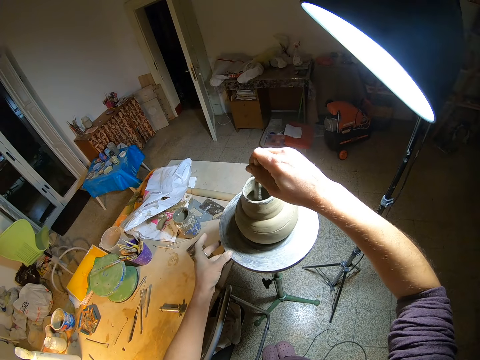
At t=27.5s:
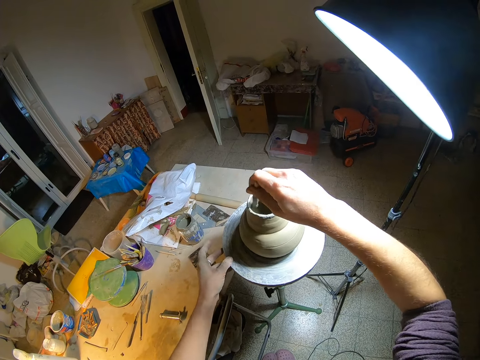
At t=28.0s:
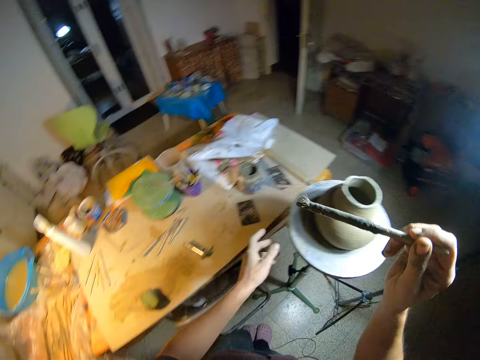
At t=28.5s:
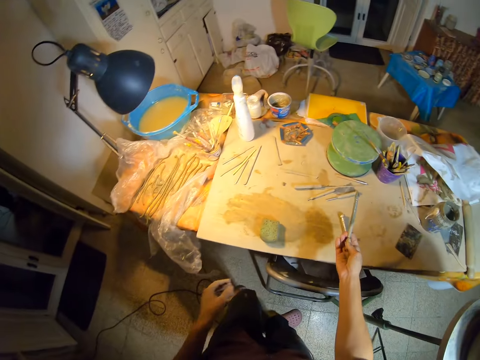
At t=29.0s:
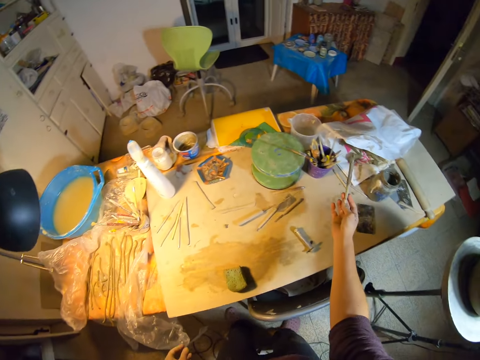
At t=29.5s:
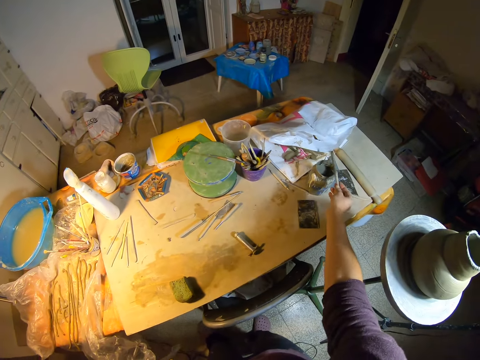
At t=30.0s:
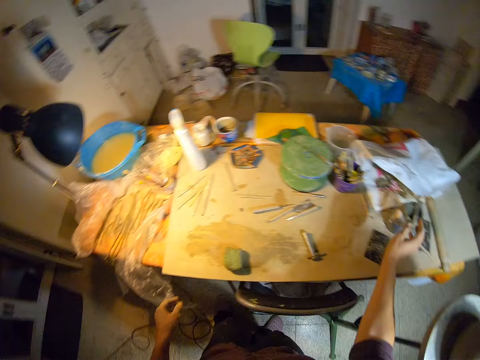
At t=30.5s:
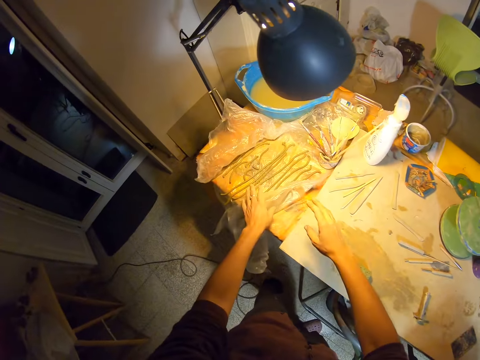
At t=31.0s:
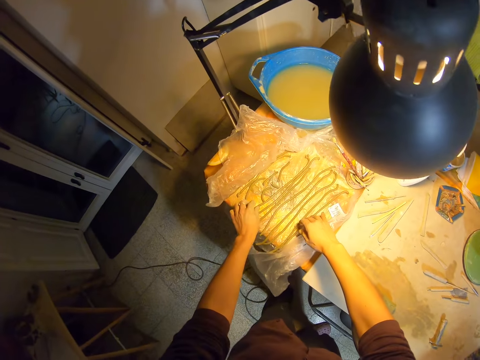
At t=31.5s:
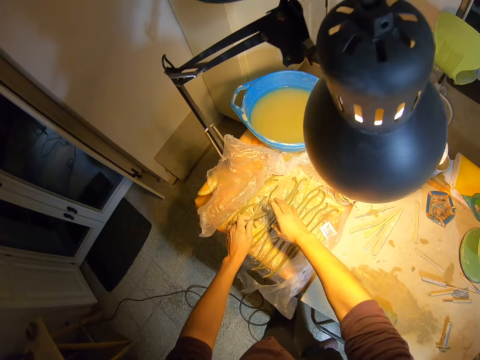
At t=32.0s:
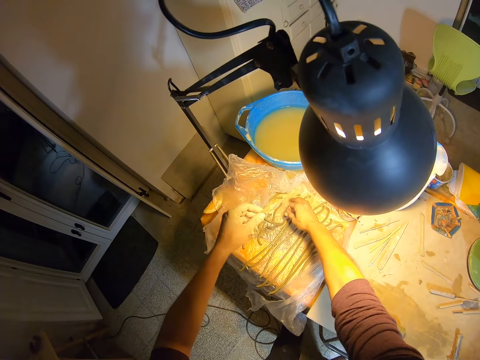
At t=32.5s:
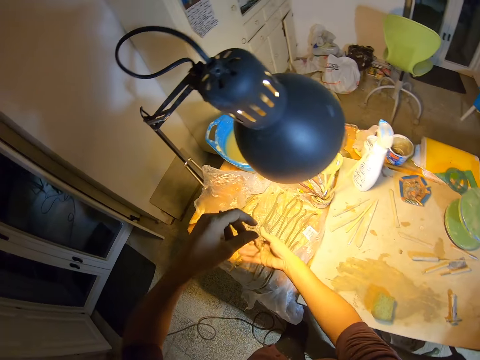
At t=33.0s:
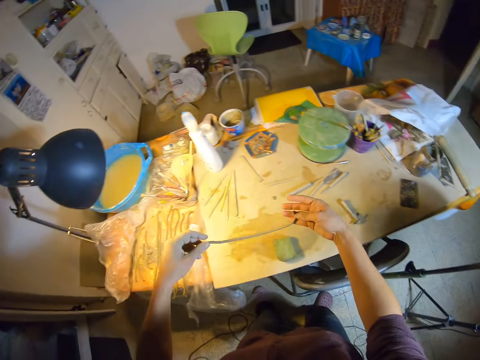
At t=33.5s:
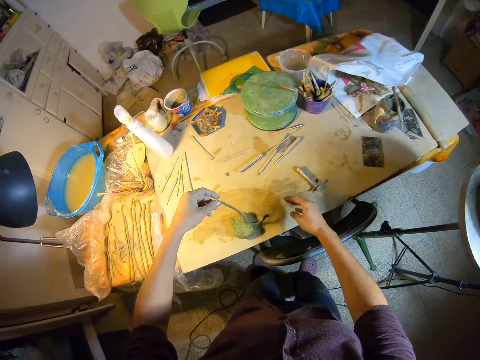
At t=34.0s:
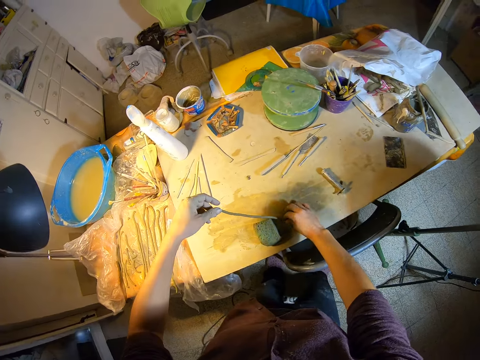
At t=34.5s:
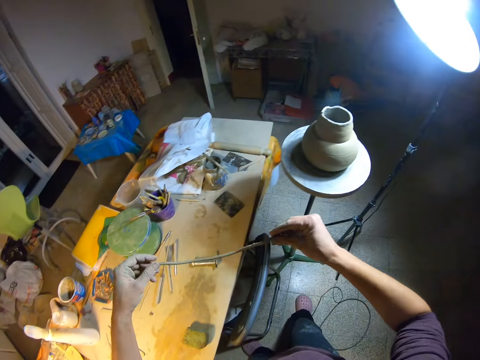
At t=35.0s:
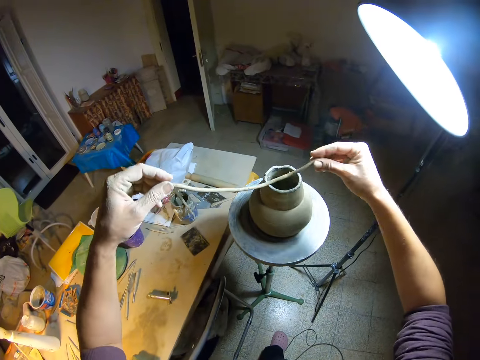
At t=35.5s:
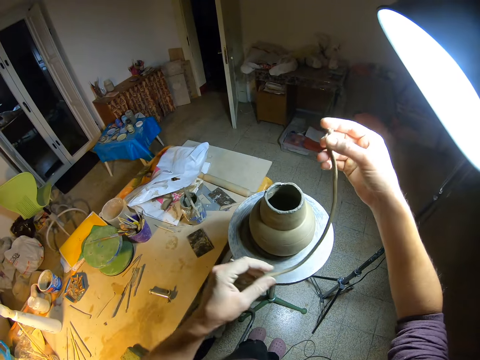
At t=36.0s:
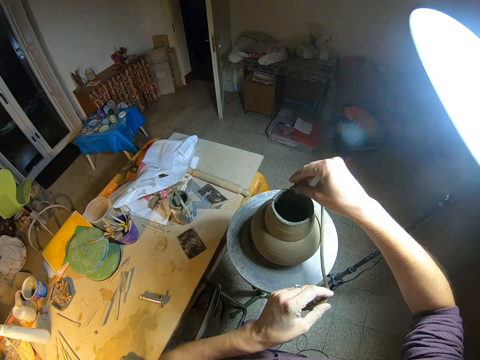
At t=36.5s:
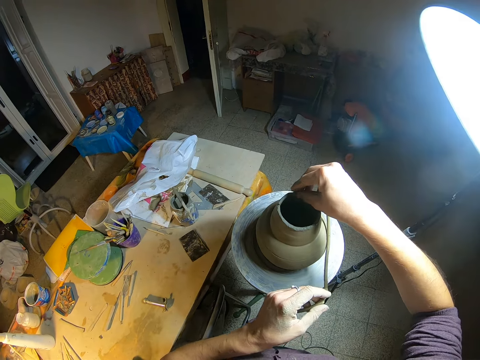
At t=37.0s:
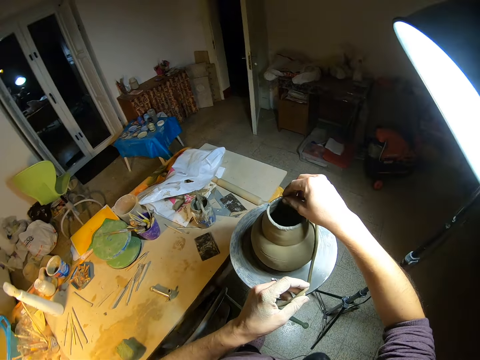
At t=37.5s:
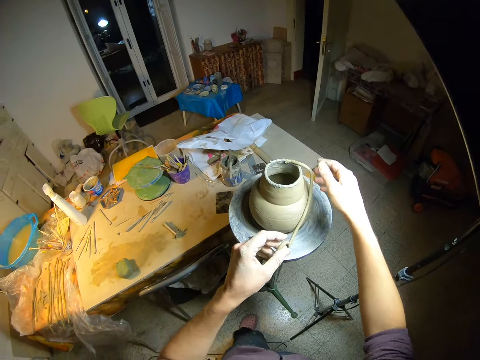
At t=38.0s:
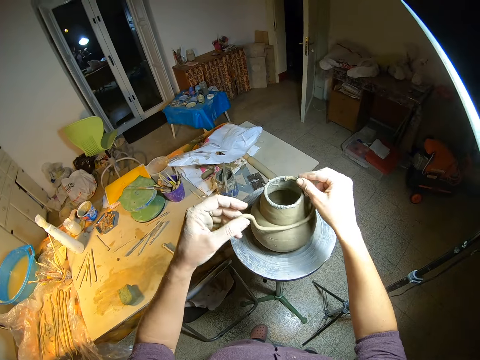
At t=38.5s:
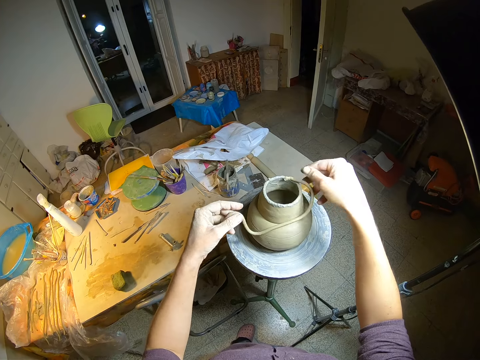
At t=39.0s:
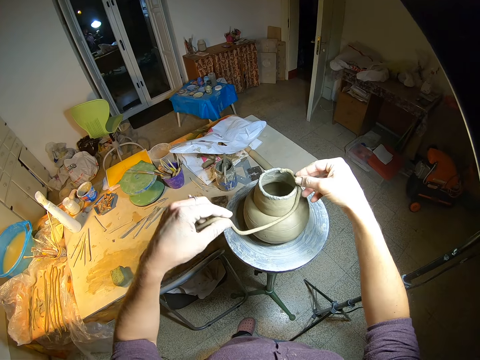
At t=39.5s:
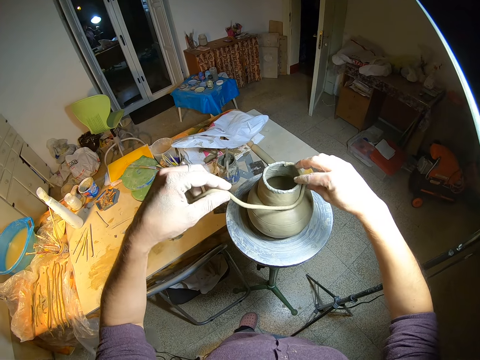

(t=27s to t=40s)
The camera wearer stares around. He places the paint brush in his right hand on the jar. He stares around. He moves a nylon with his left hand. He grabs the nylon on the table. He moves the nylon to his right hand. He picks up a rolled up ceramic clay on the table with his left hand. He picks up the rolled up ceramic clay with his right hand. He looks at the clay in his hands. He holds the clay on the table with his left hand. He picks up the rolled up ceramic clay with his right hand again. He looks around. He places an end of the rolled up ceramic clay on the ceramic ware with his right hand. He models the pot with the clay.

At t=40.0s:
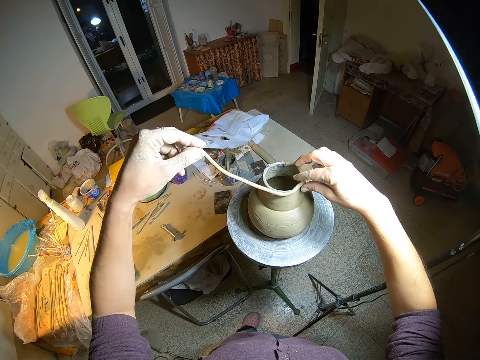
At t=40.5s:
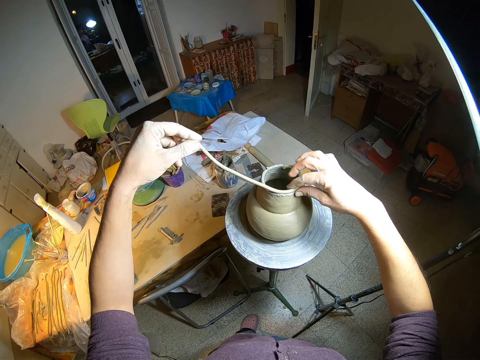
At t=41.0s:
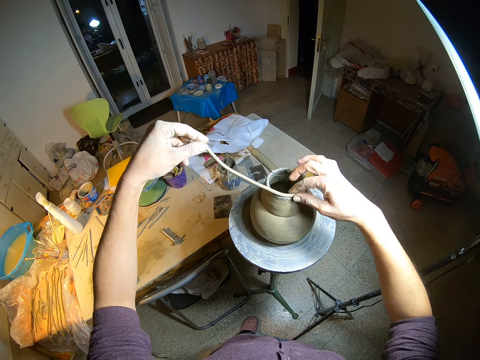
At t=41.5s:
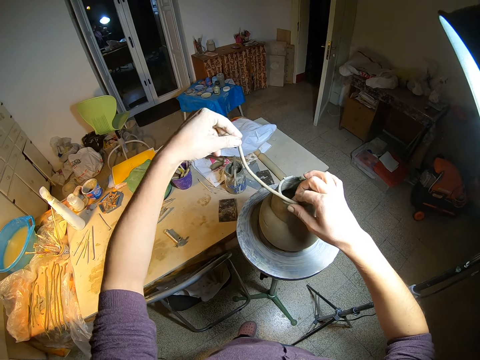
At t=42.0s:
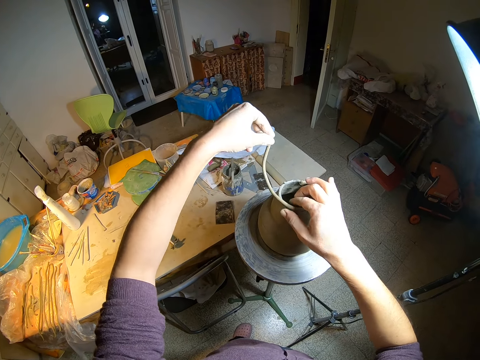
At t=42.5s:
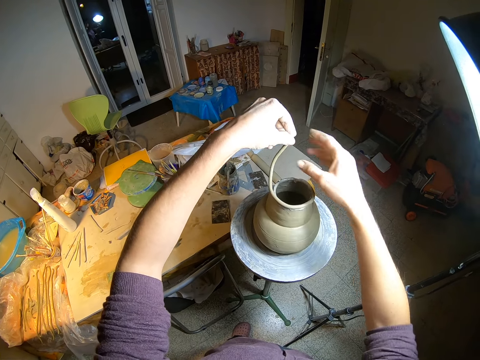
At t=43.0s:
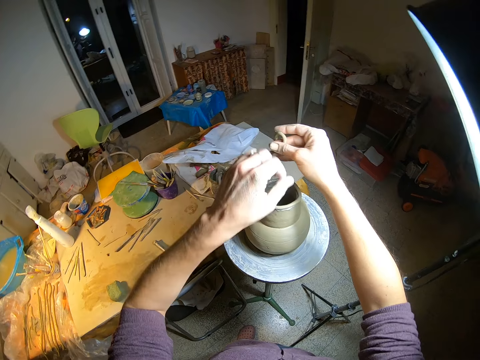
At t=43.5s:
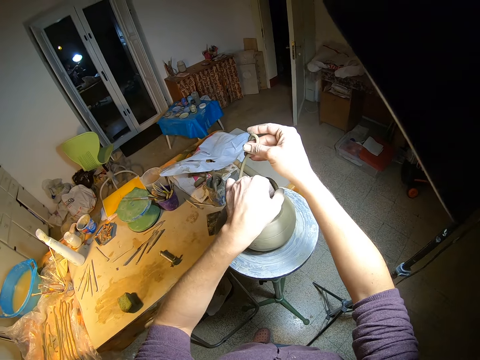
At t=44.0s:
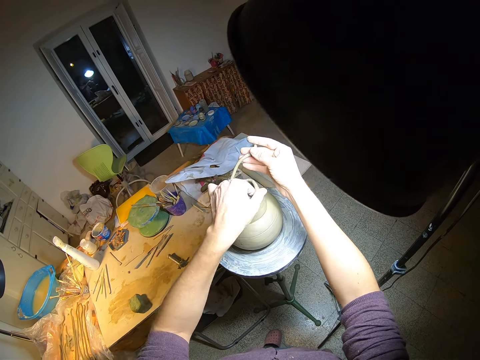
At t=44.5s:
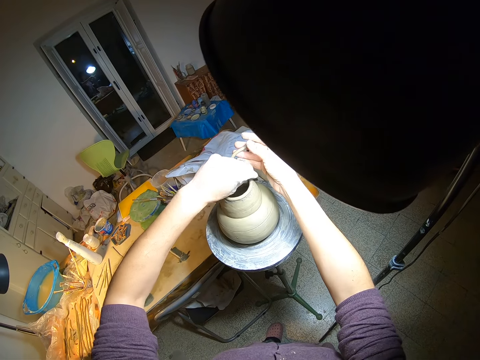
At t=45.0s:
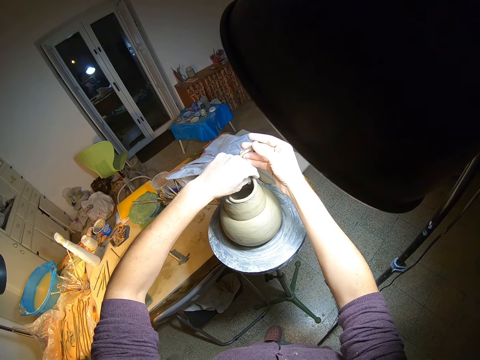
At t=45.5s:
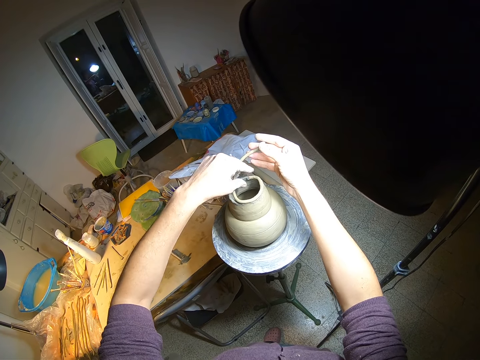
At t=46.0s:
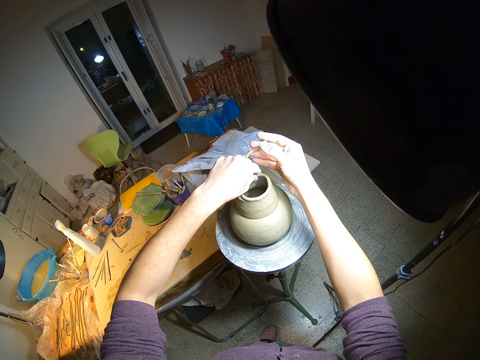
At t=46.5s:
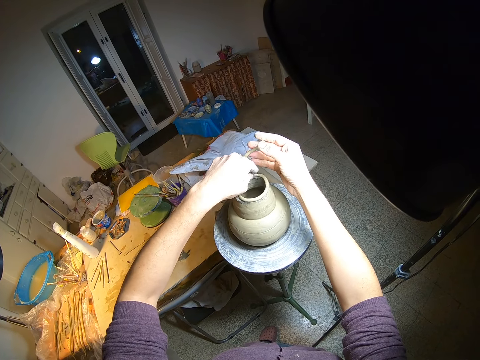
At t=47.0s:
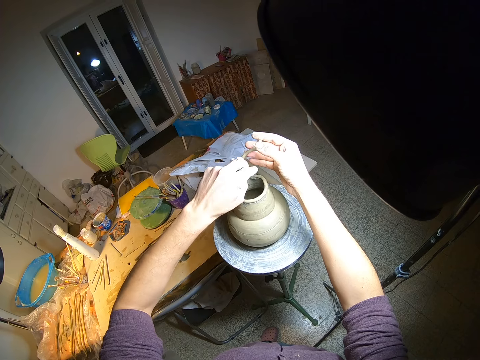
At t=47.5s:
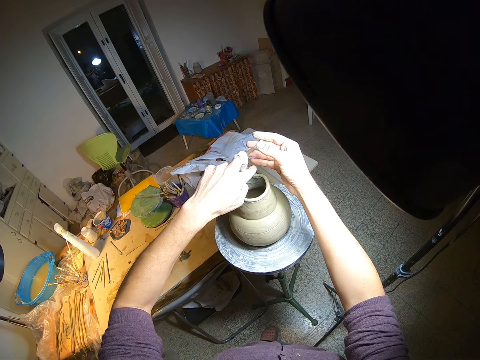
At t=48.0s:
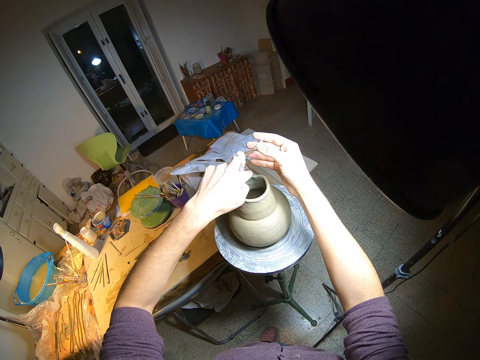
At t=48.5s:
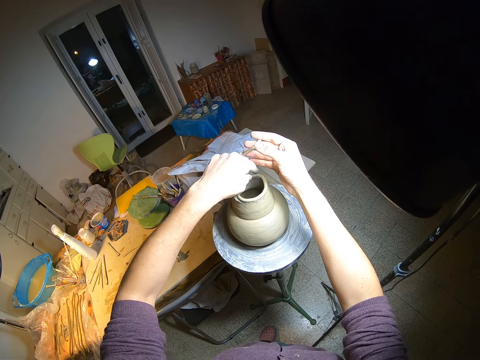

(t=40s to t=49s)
The camera wearer passes an end of the rolled up ceramic clay to his right hand. He touches the ceramic ware with his left hand. He molds the rolled up ceramic clay with the ceramic ware with his left hand.

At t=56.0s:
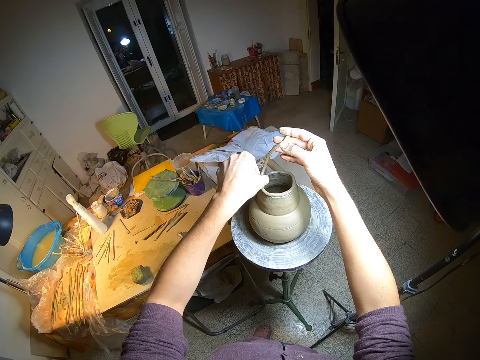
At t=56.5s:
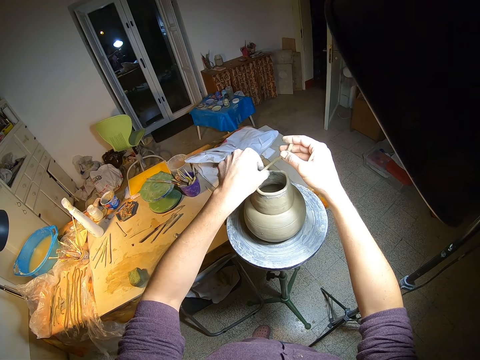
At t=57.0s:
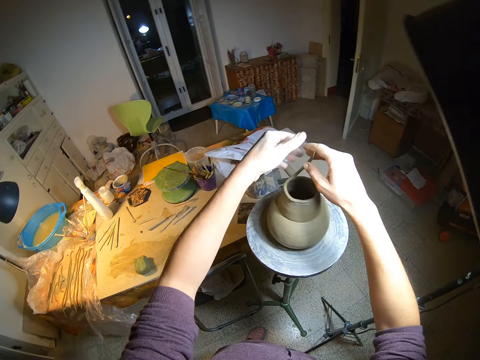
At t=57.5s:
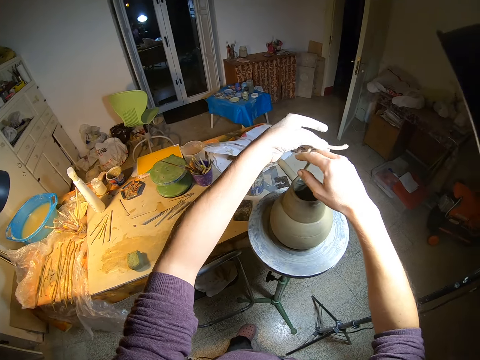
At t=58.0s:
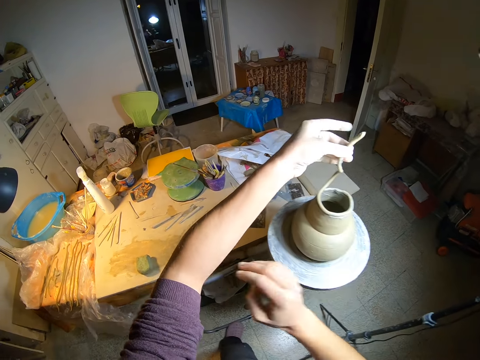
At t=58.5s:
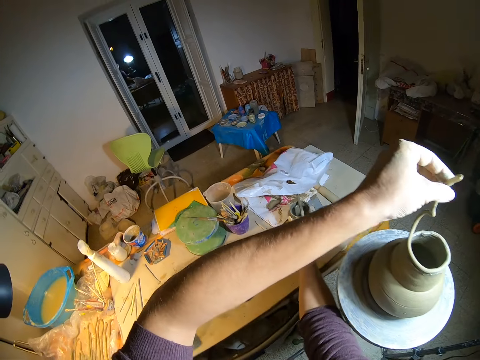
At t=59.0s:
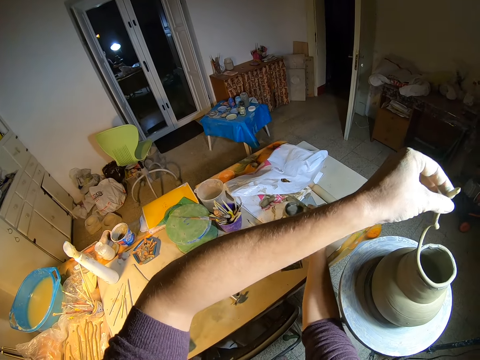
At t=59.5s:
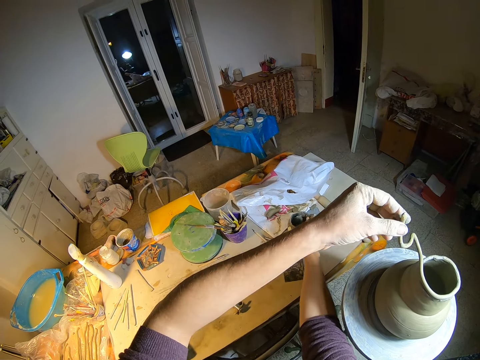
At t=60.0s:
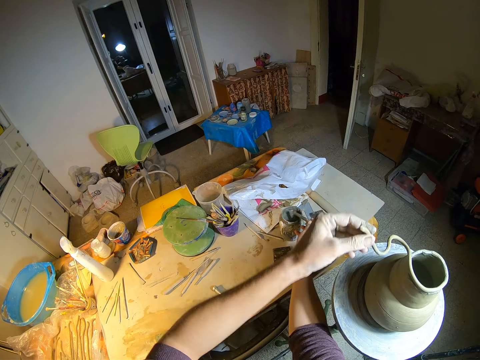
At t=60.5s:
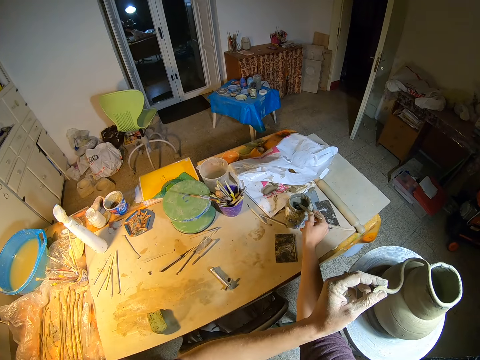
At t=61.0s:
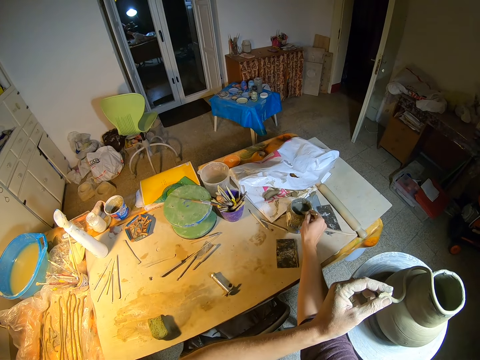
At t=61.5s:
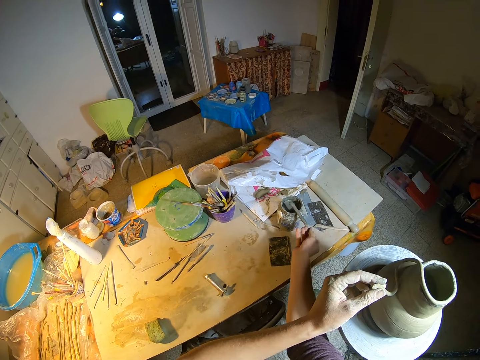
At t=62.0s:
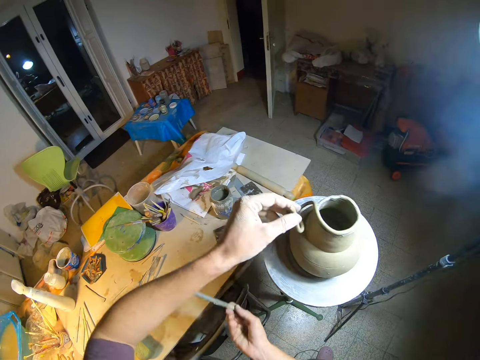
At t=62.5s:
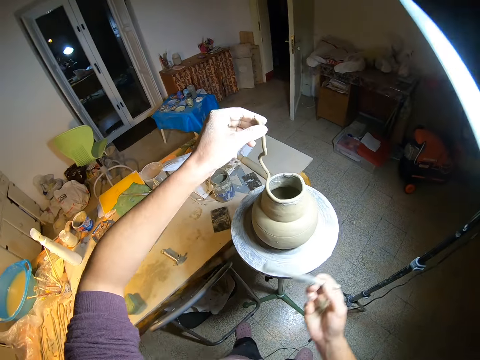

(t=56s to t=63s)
The camera wearer holds the end of the rolled up ceramic clay to his left hand. He picks up the paint brush on the paint container with his right hand. He dips the brush in his right hand into the jar. He picks the paint with the paint brush from the container. He taps the brush in his right hand on the jar.
